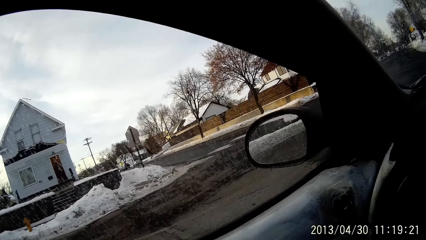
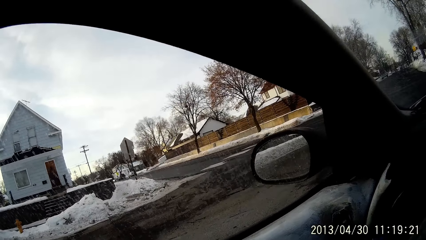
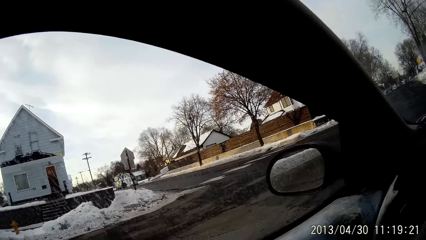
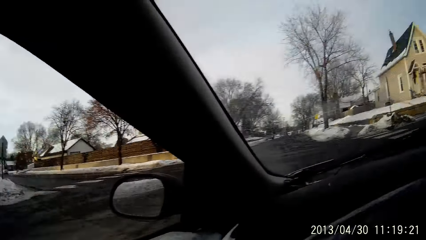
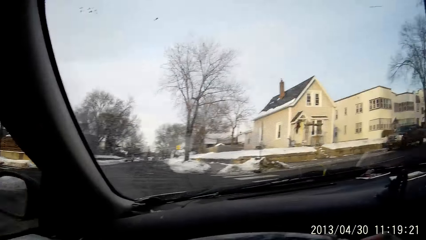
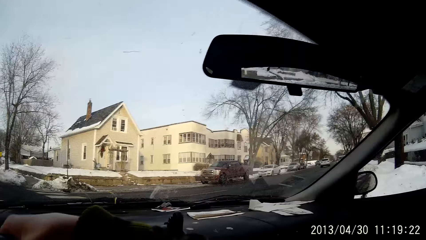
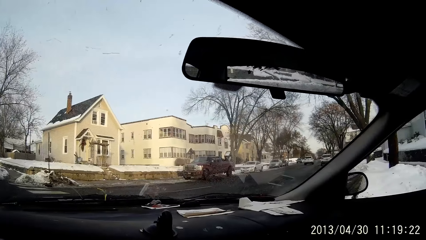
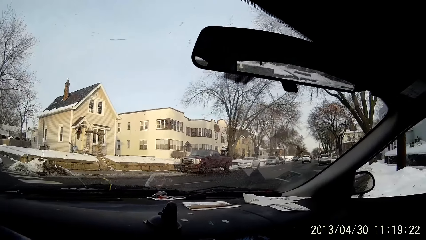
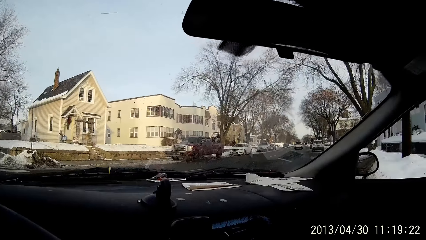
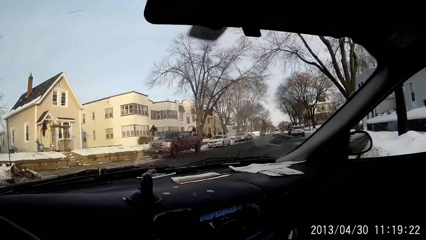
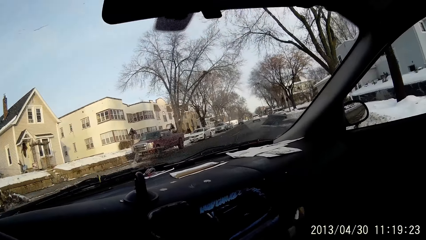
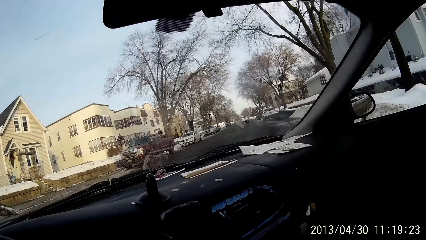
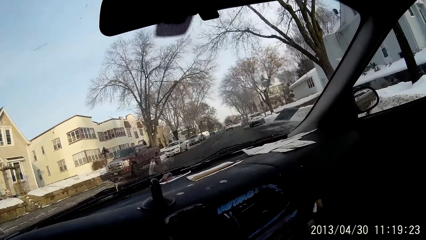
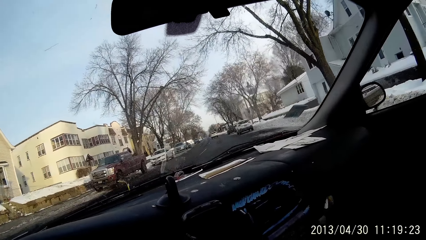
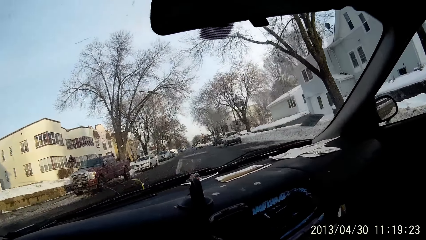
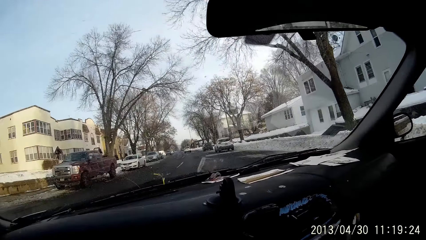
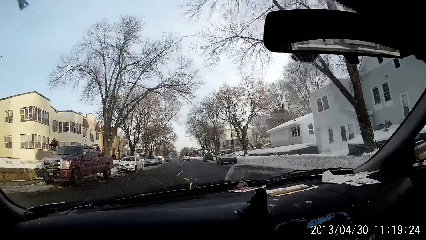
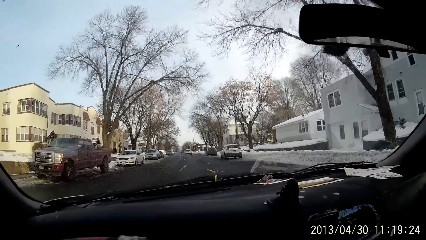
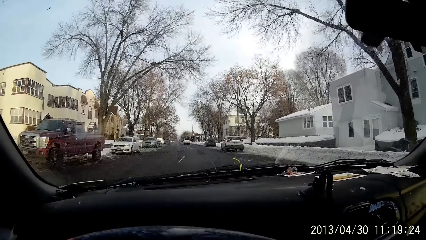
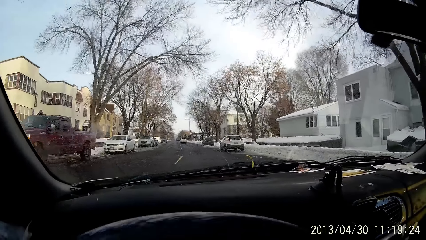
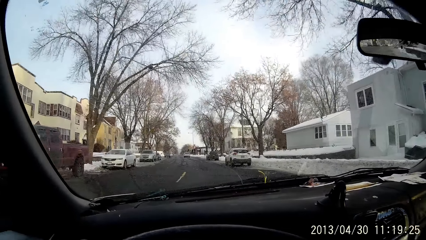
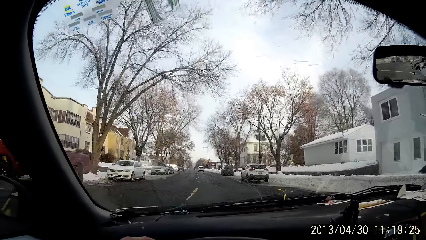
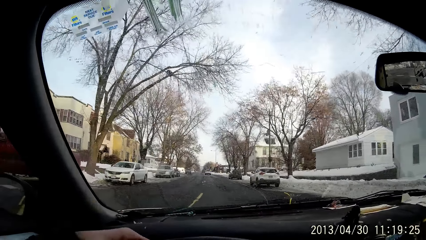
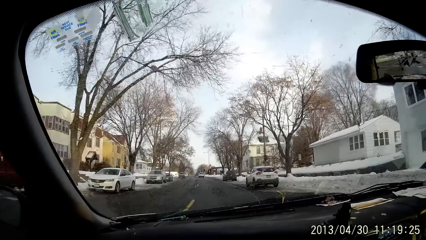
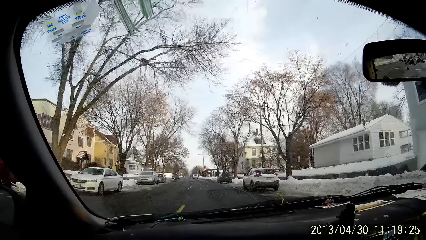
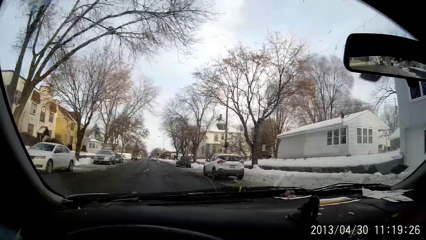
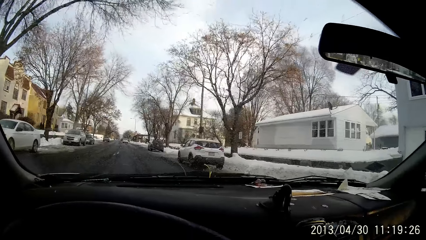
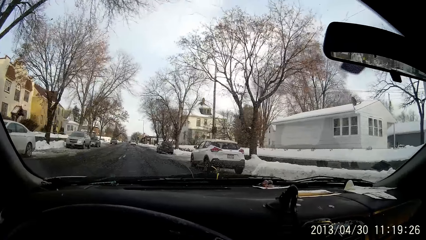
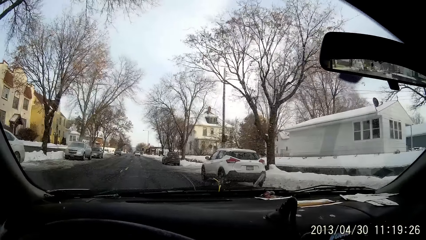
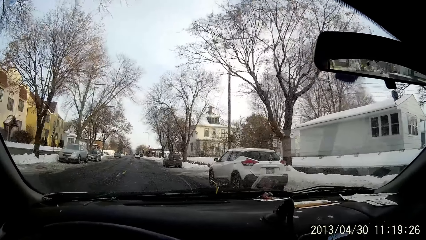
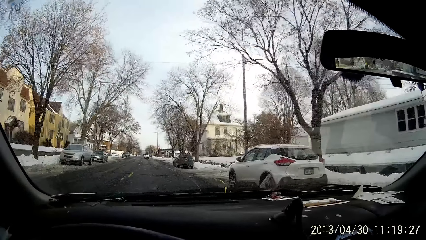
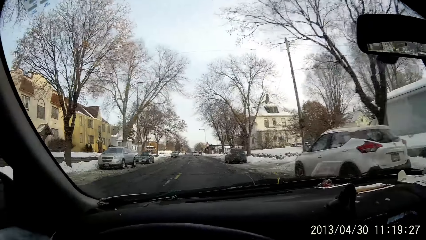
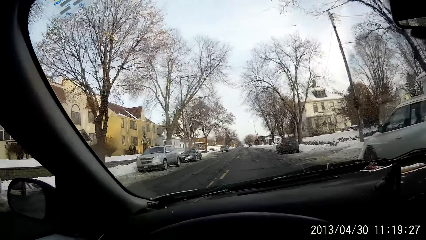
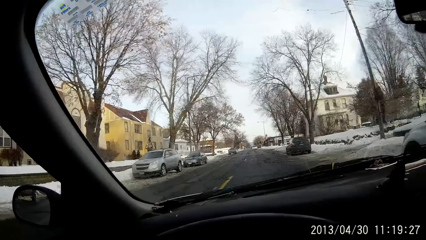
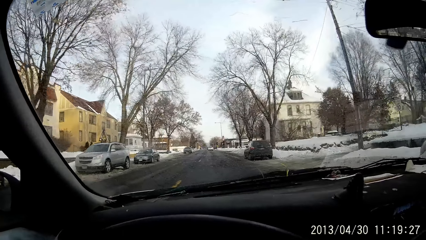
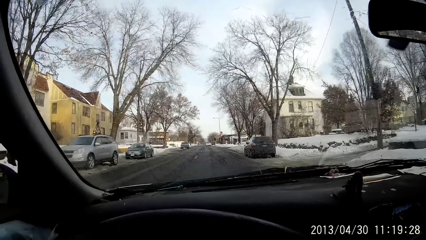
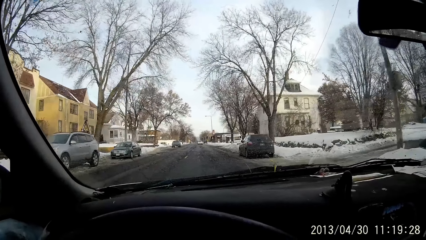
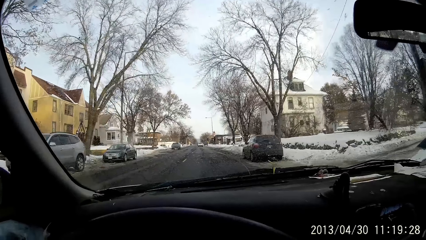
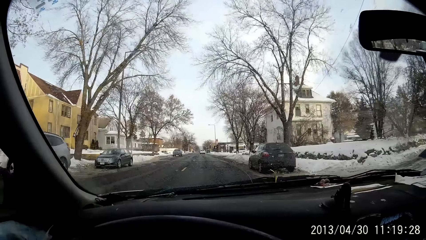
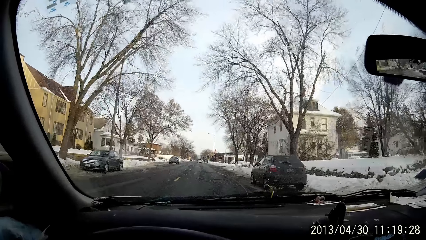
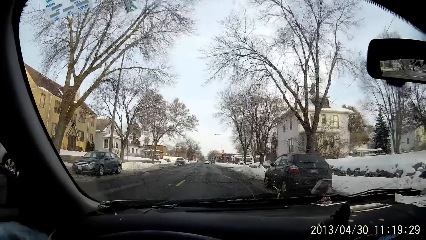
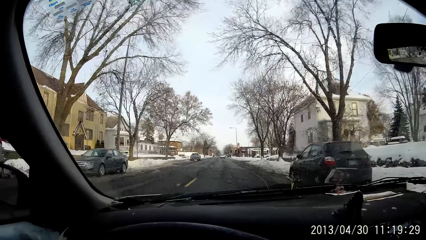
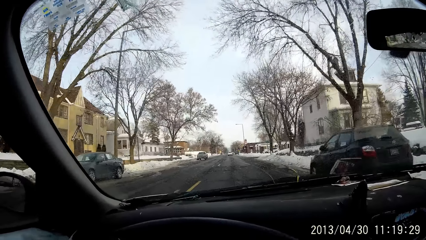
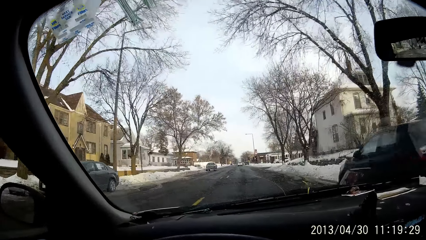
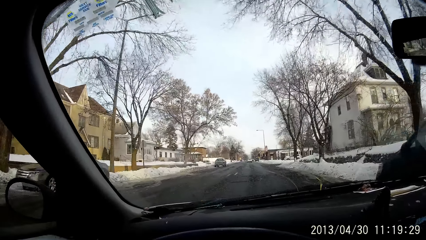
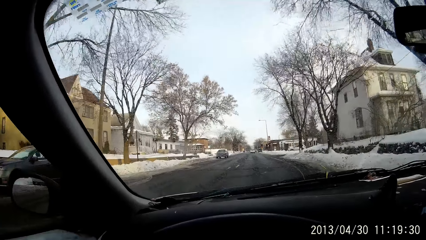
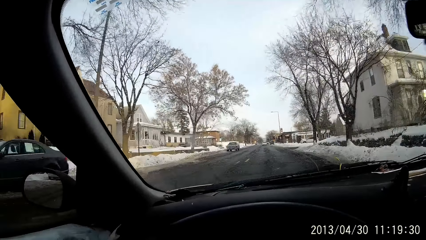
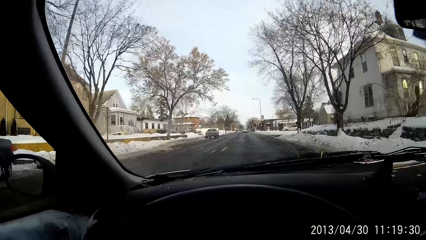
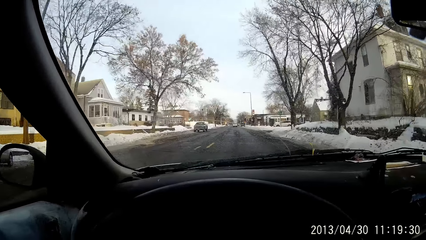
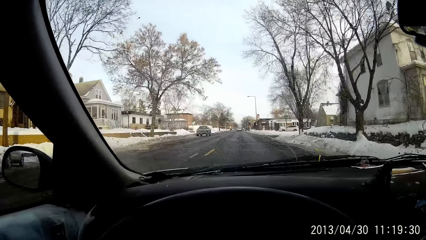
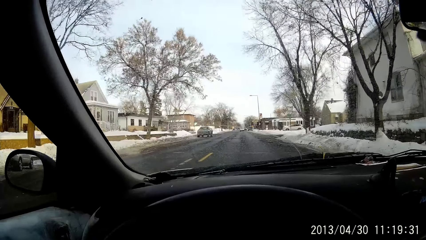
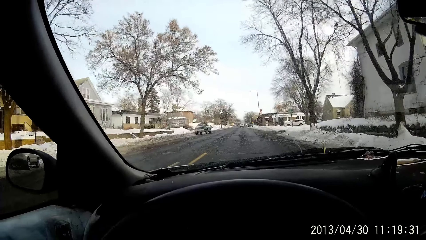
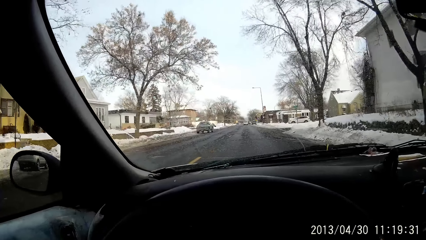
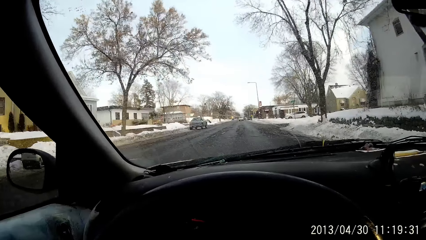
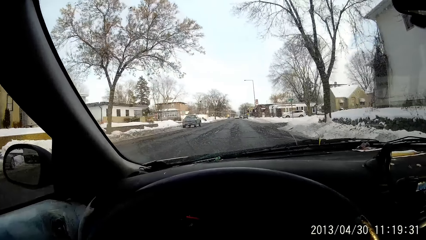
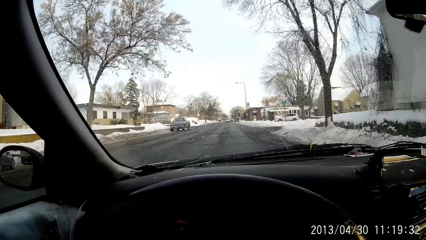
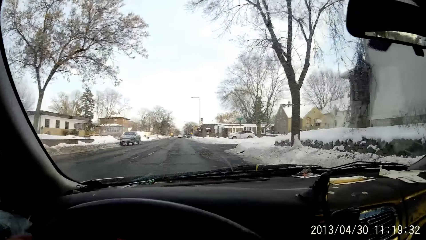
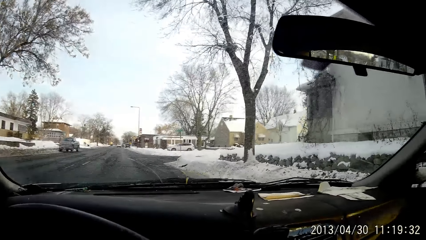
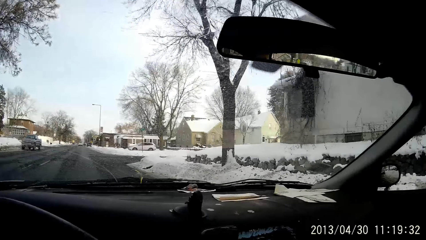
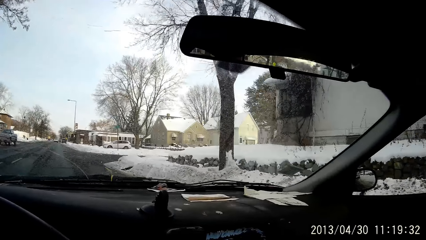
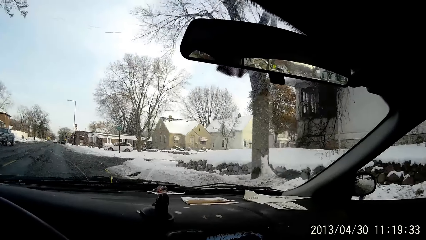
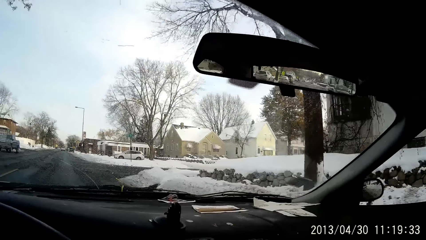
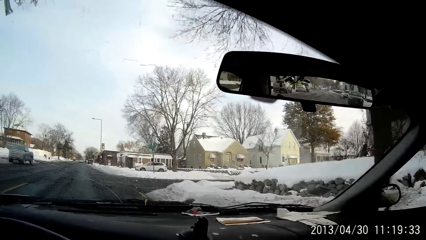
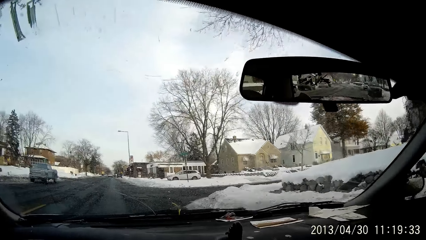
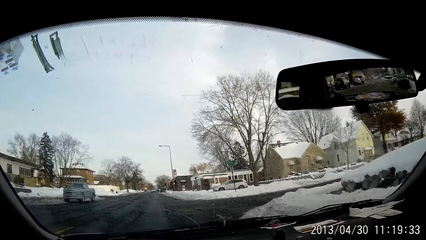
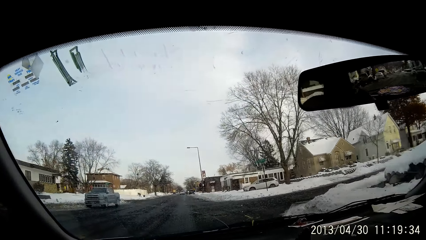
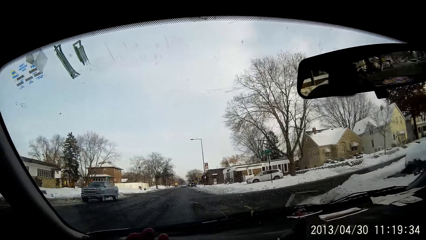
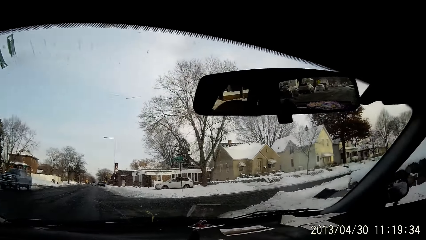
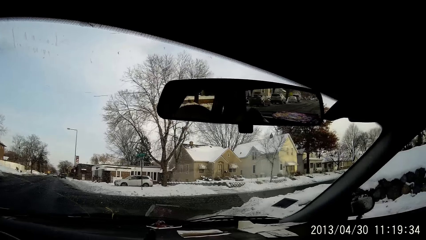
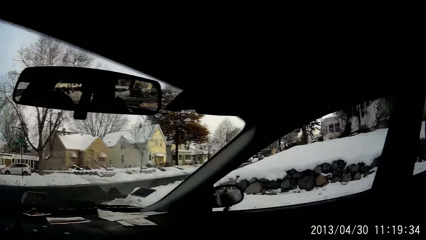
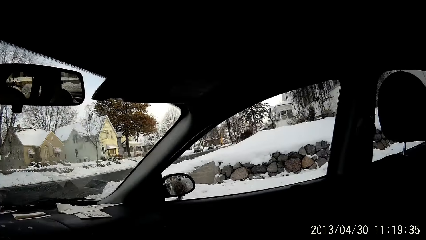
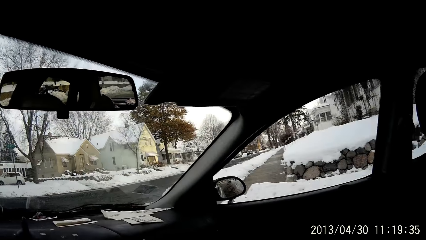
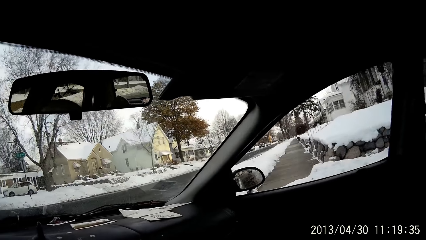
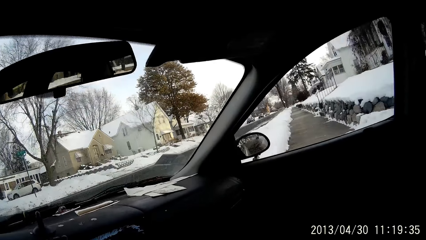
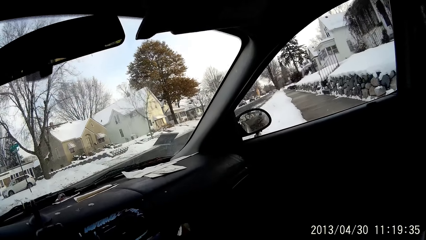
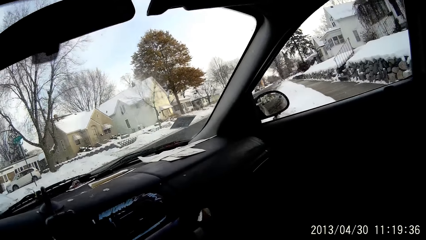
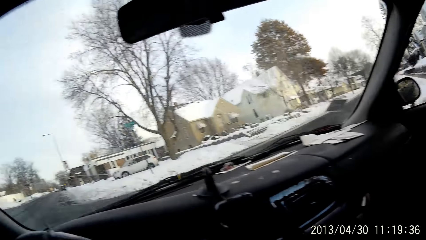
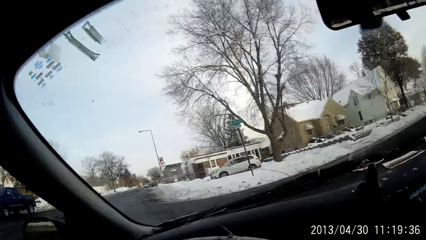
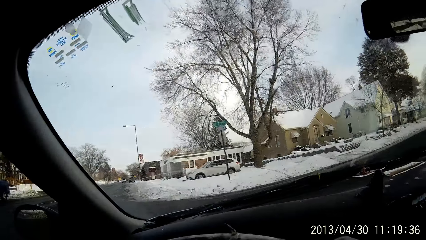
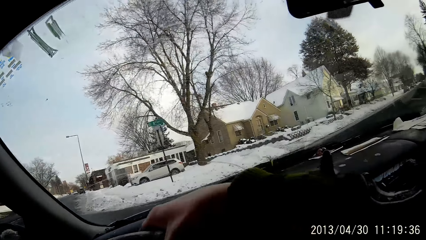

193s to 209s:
The camera wearer turns the car to the right.
